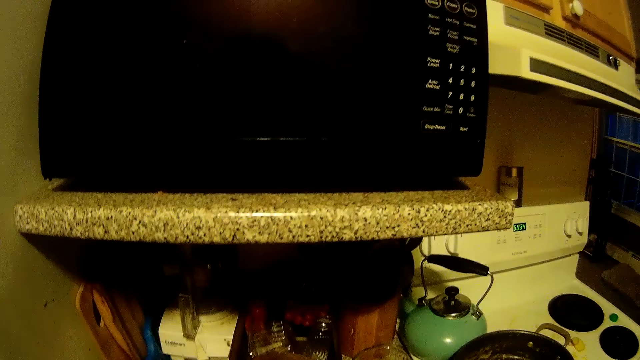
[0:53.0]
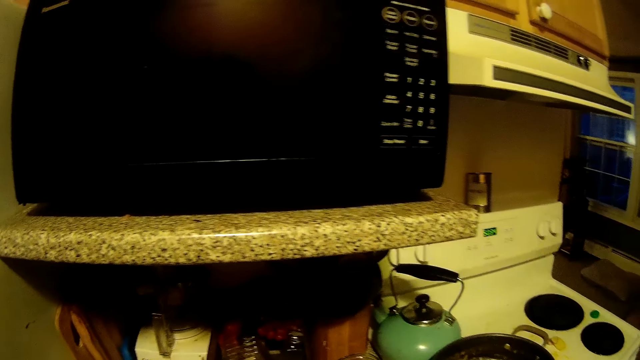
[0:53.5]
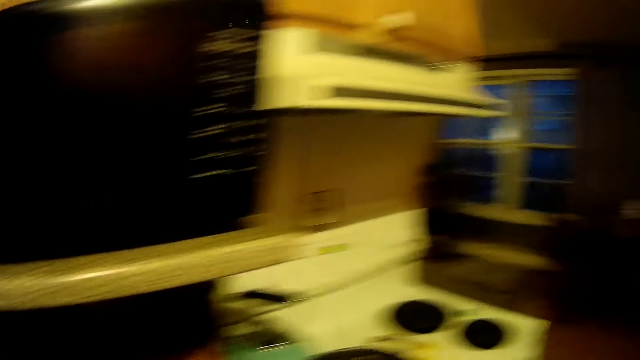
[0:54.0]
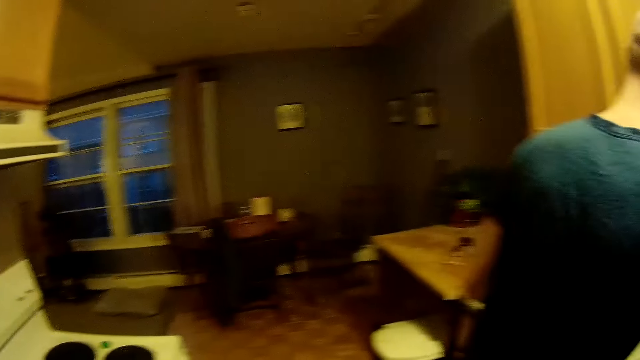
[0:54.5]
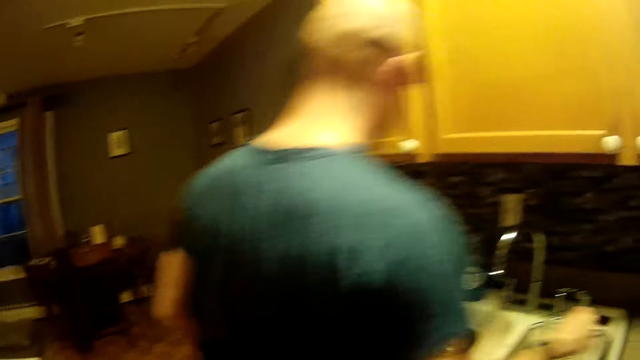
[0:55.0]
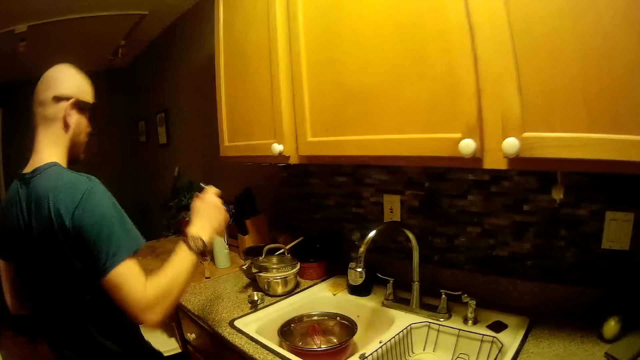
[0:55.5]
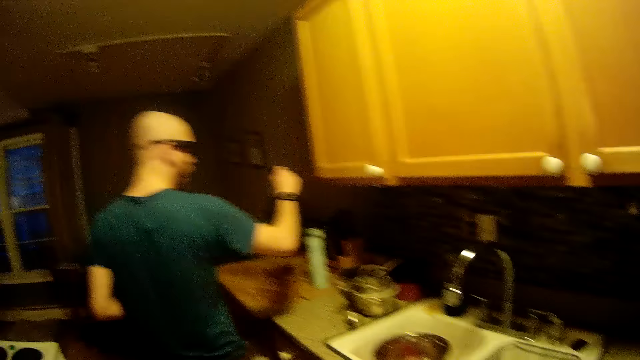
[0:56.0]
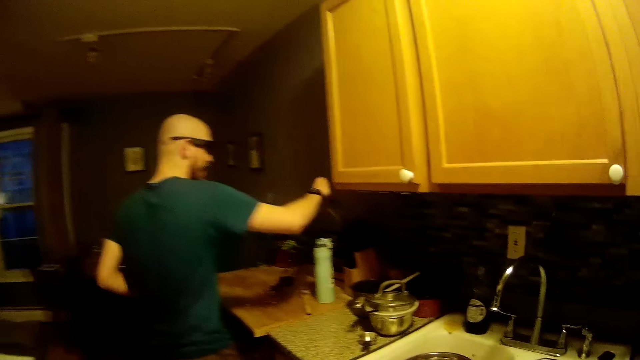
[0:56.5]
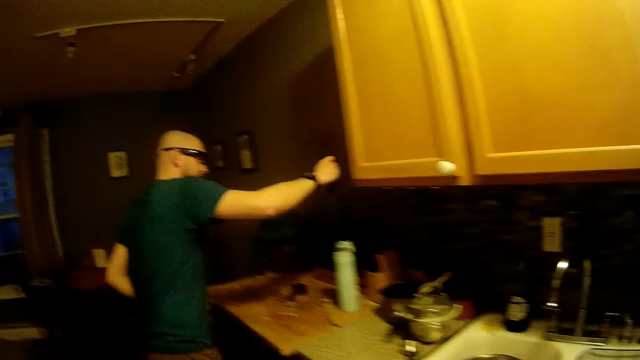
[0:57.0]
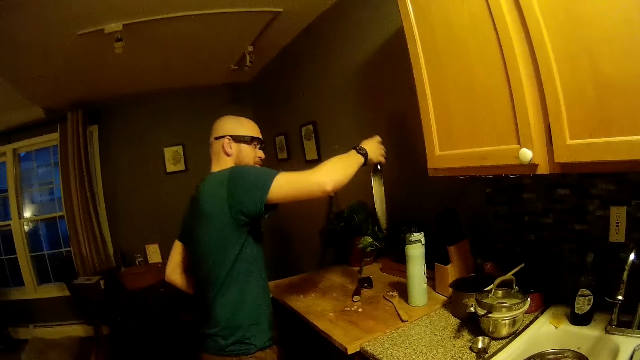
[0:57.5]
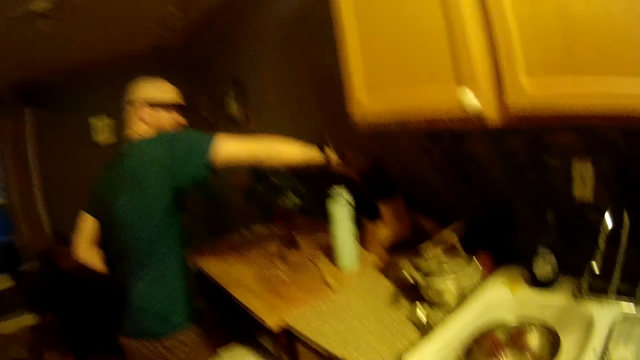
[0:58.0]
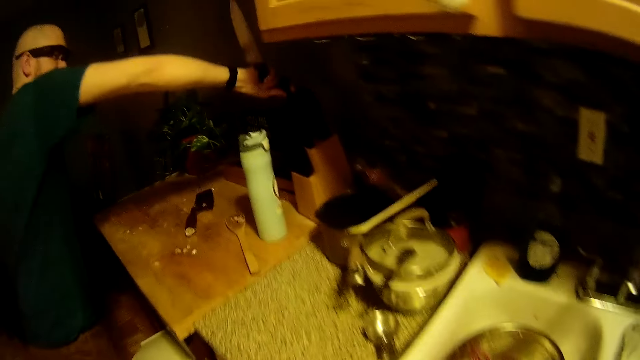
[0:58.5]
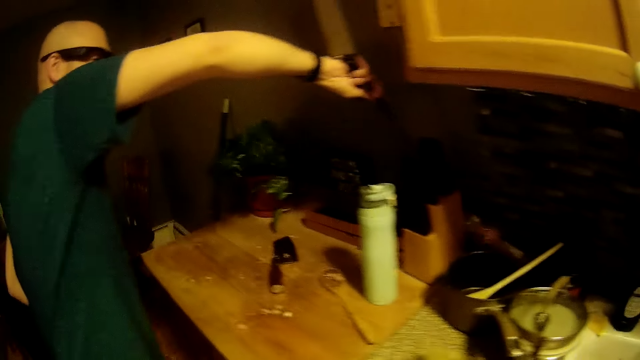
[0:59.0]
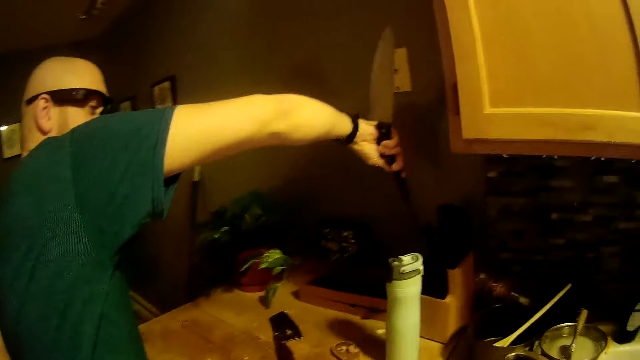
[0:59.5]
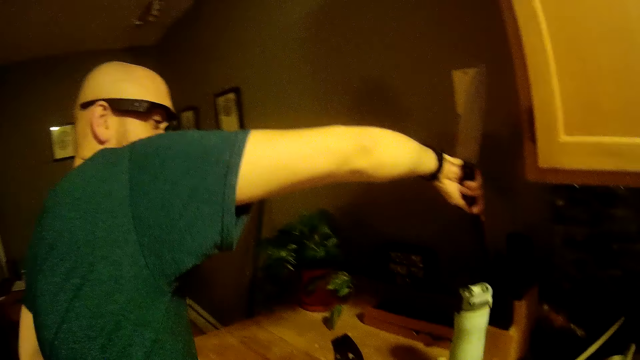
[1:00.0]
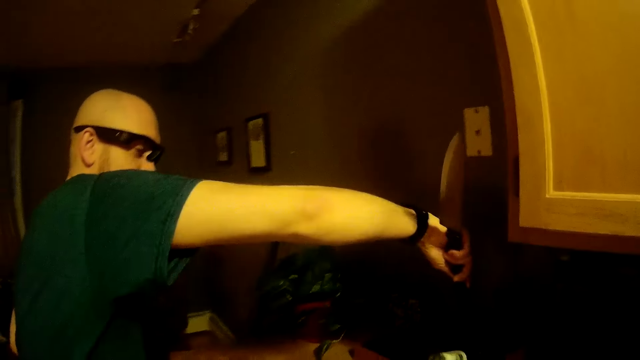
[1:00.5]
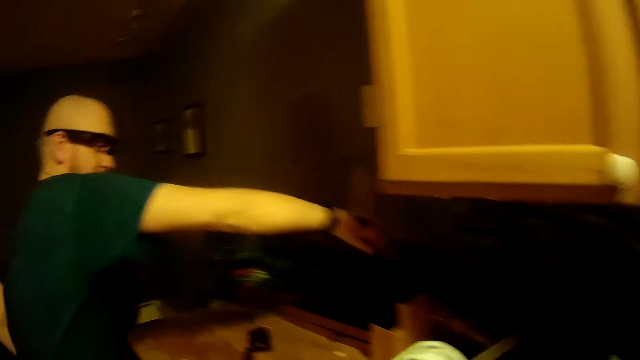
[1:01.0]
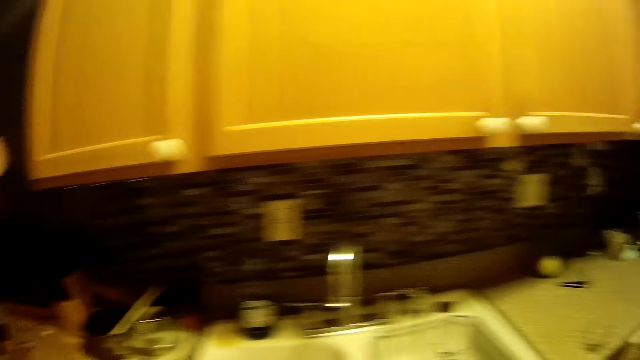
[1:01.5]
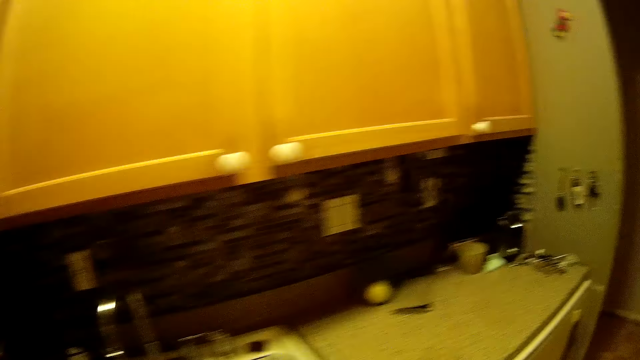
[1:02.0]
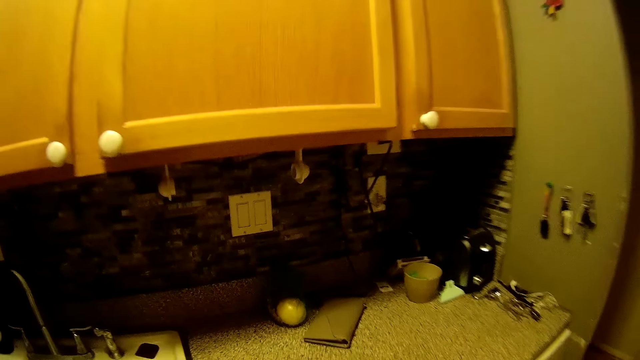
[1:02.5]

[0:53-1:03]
The camera wearer talks with a man. The man picks a knife from the kitchen sink with his right hand. The camera wearer walks around the kitchen. The man pulls the knife from a knife set on the kitchen slab with his right hand. The camera wearer picks a water bottle on the kitchen slab with her right hand.

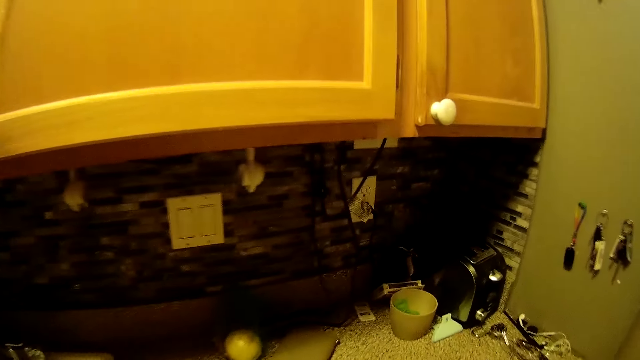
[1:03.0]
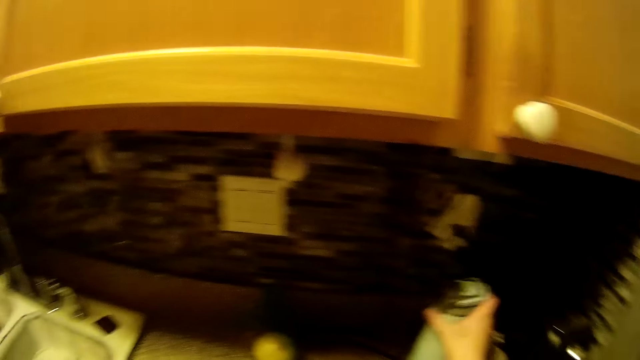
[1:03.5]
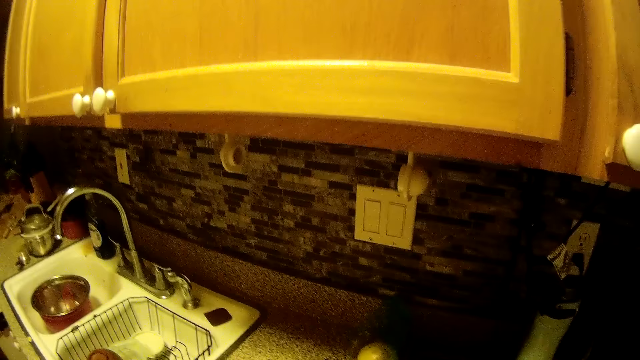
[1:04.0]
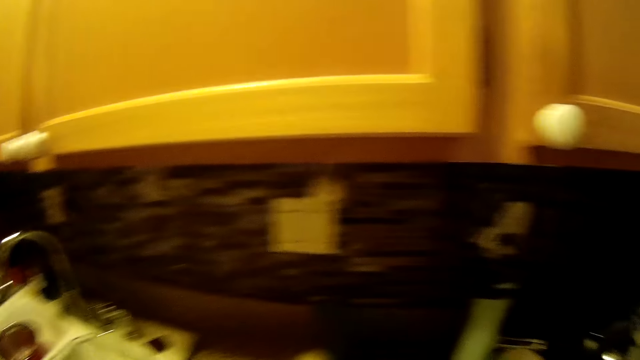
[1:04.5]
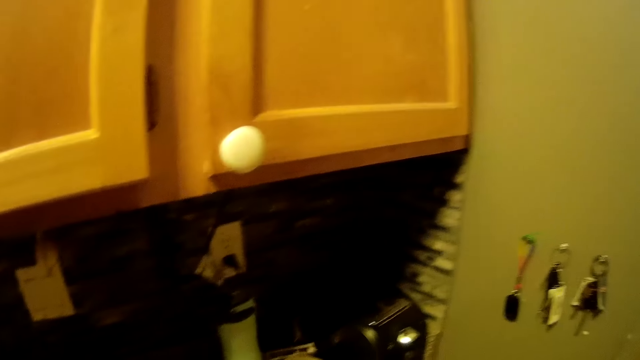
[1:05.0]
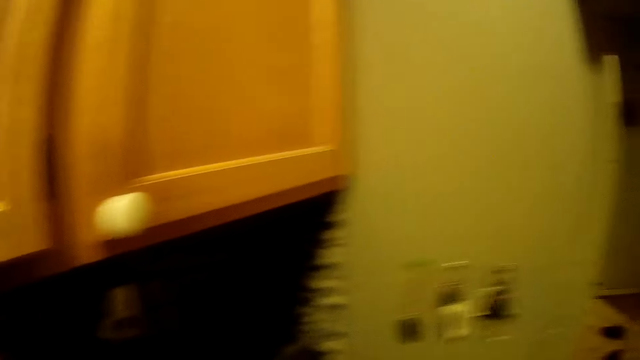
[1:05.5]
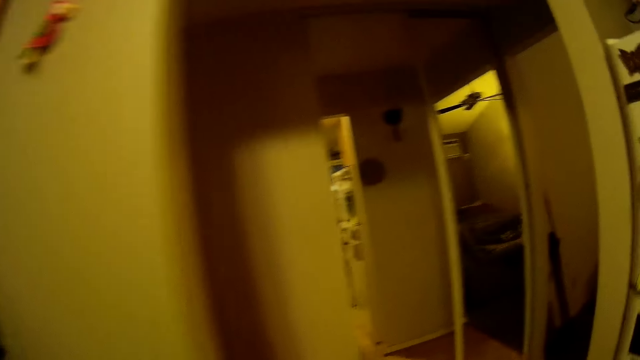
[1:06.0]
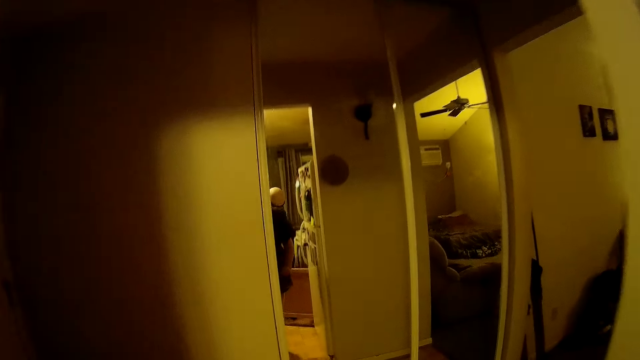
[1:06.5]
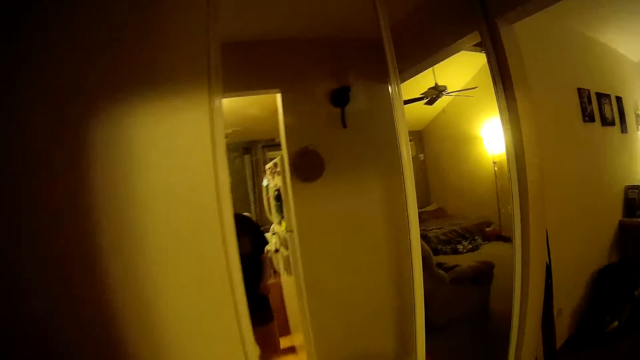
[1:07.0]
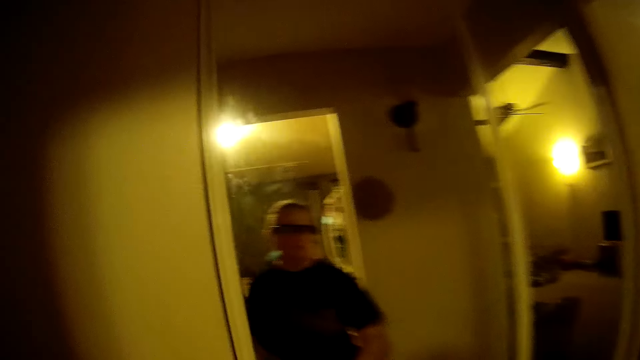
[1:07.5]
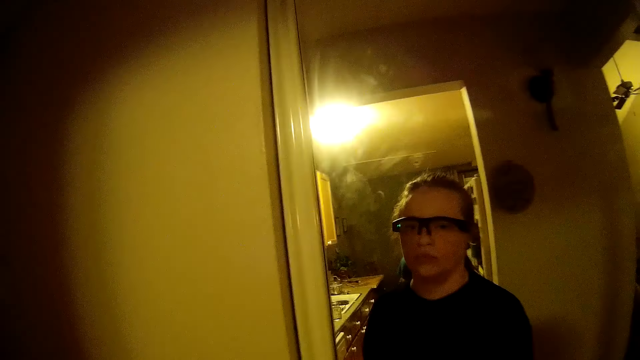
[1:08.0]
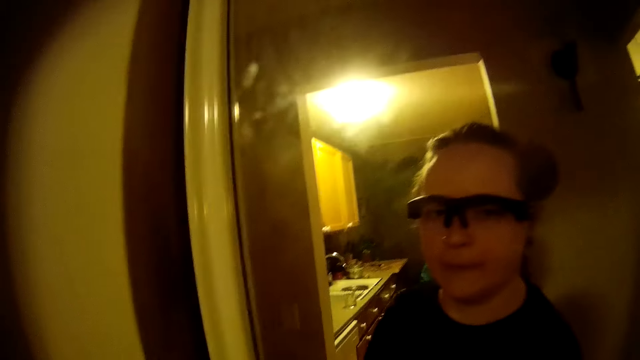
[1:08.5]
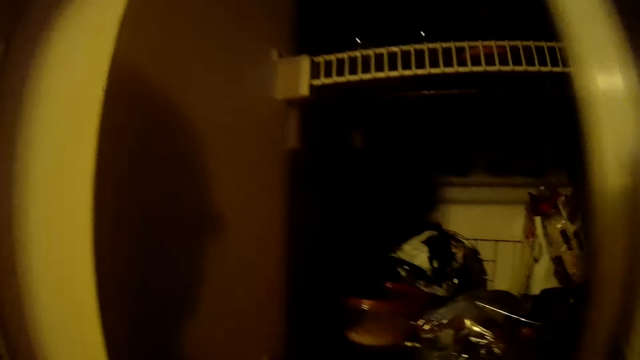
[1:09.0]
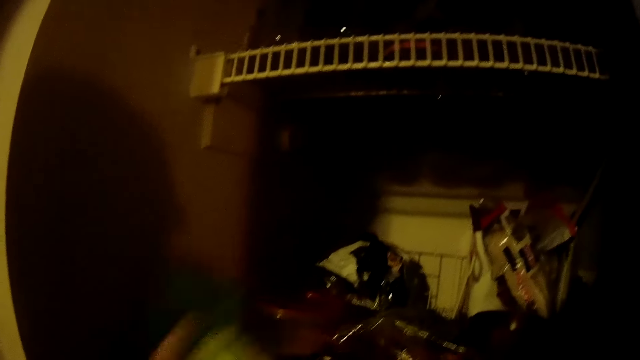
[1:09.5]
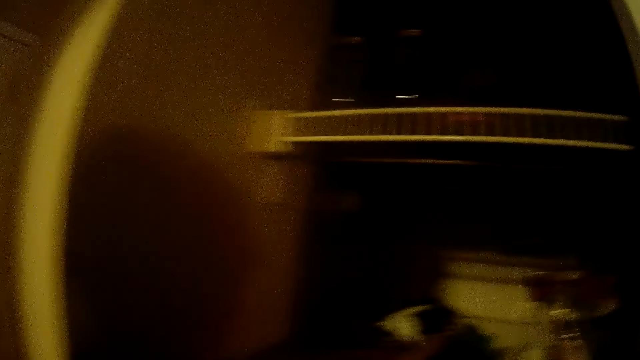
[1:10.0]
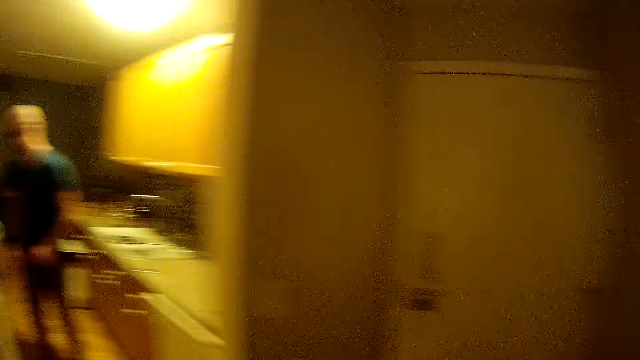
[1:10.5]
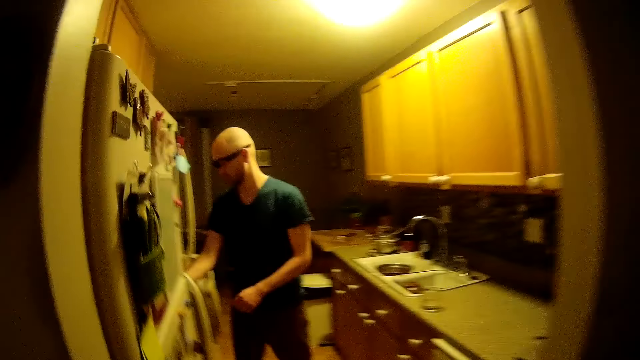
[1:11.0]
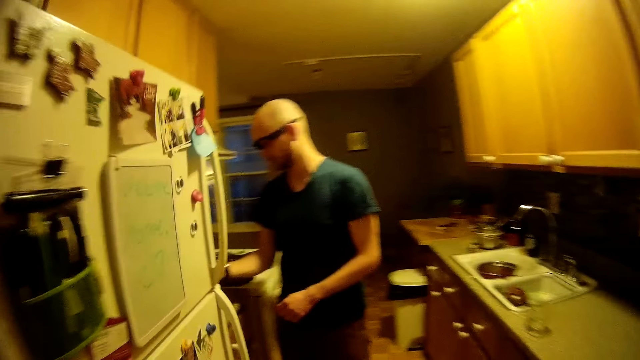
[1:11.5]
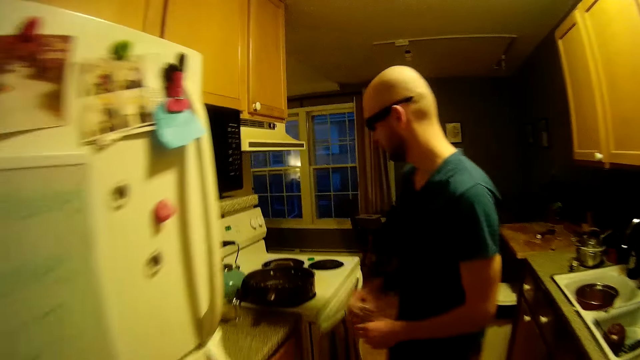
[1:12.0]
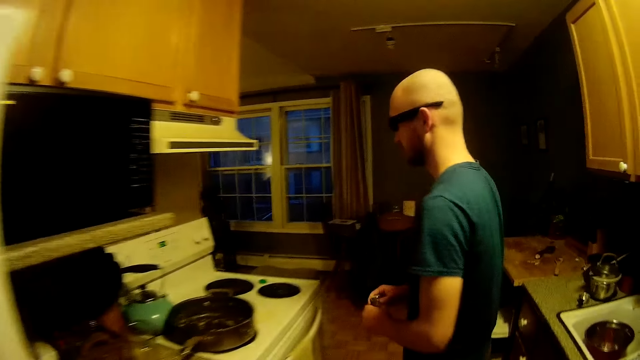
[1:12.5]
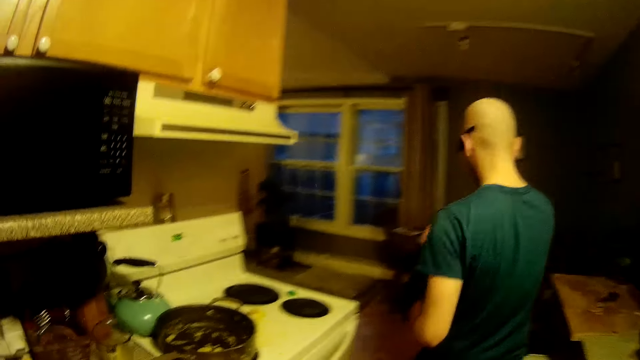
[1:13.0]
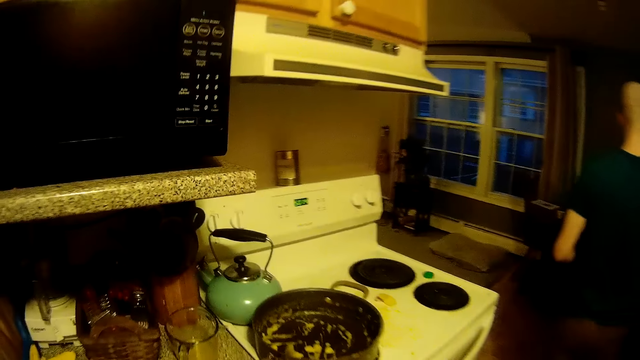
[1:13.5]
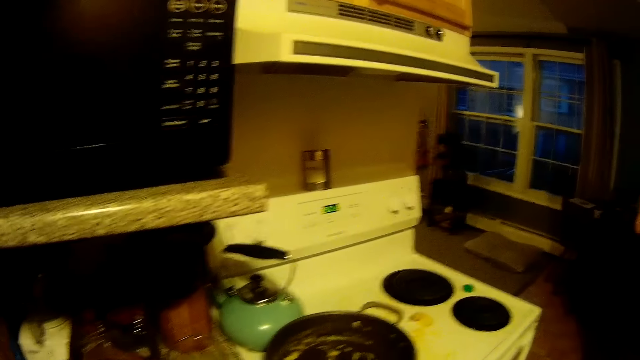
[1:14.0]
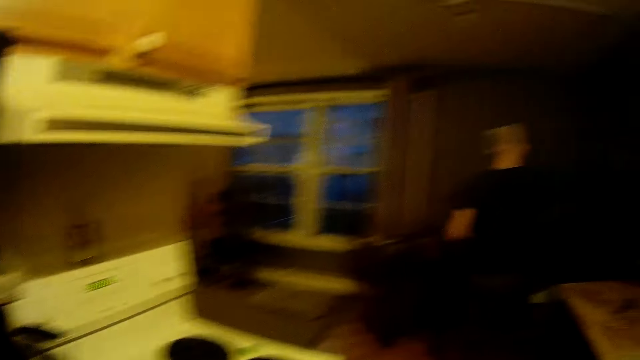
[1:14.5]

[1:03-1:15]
The camera wearer places the water bottle on the kitchen slab with her right hand. She walks to the store from the kitchen. She opens the store's door with her right hand. She drops a pack on the store's shelf with her left hand. A man picks the jar on a kitchen slab by a cooker with his right hand. The camera wearer talks with the man. The man transfers the jar from his right hand to his left hand. The man walks to a dining table from the kitchen. The camera wearer walks around the kitchen. The man looks at a wrist watch on his right hand.
